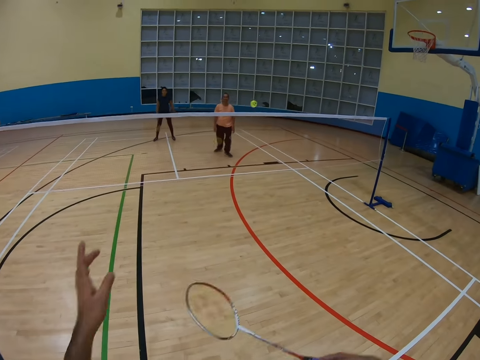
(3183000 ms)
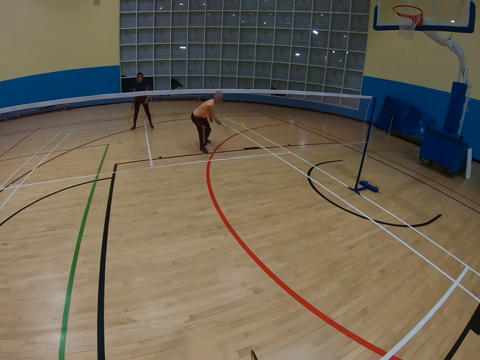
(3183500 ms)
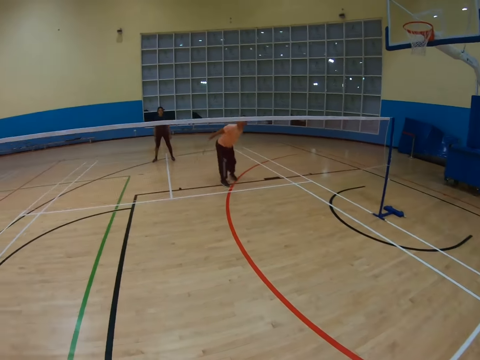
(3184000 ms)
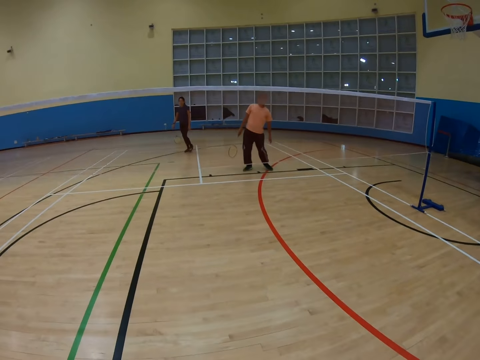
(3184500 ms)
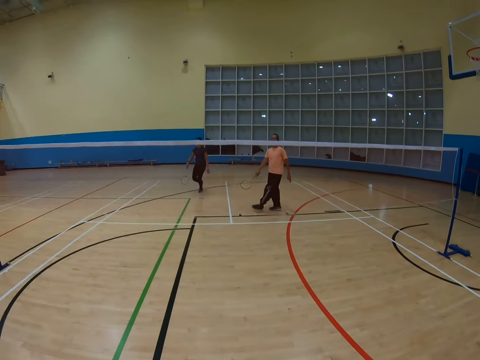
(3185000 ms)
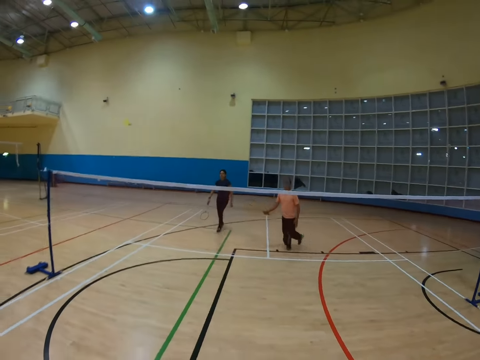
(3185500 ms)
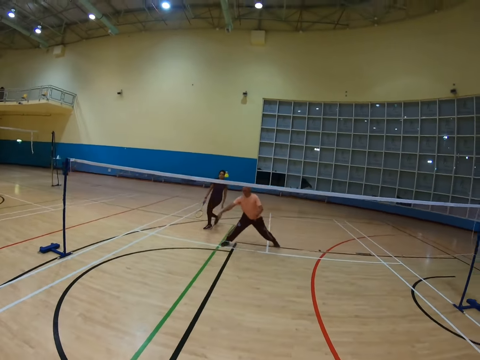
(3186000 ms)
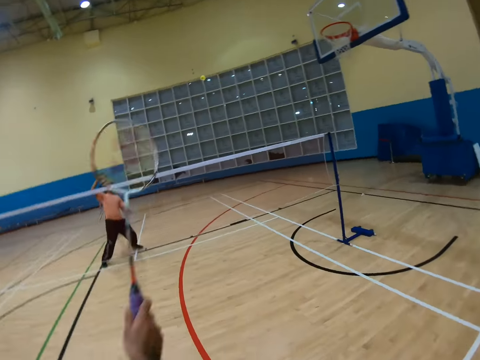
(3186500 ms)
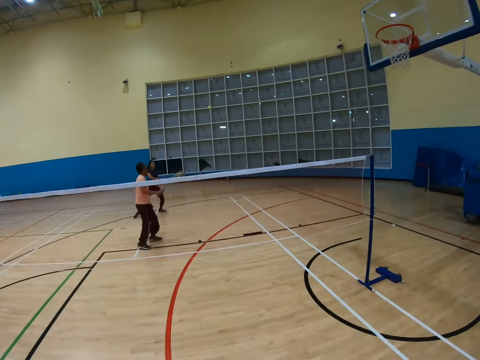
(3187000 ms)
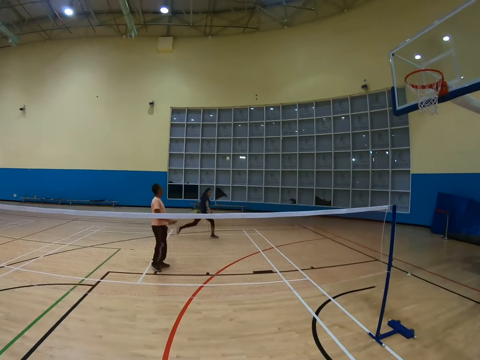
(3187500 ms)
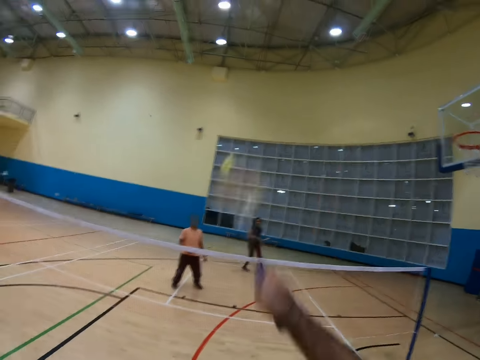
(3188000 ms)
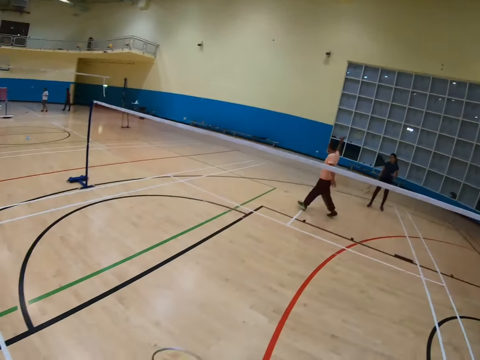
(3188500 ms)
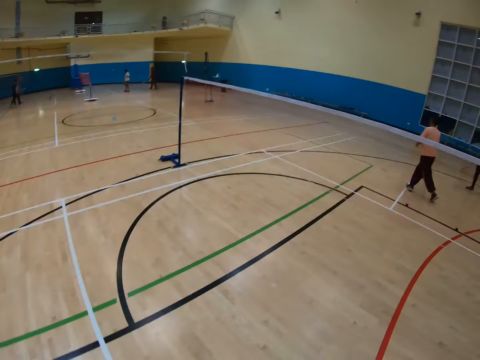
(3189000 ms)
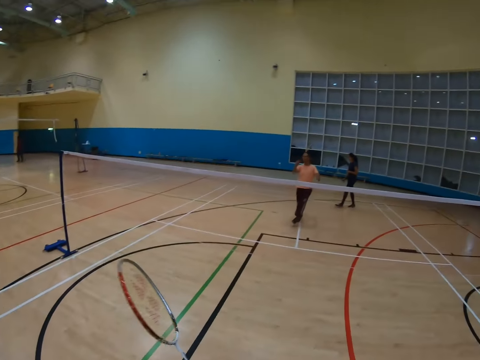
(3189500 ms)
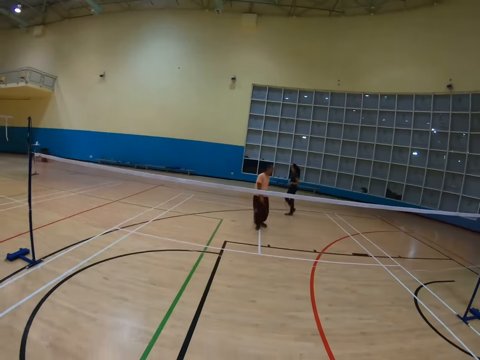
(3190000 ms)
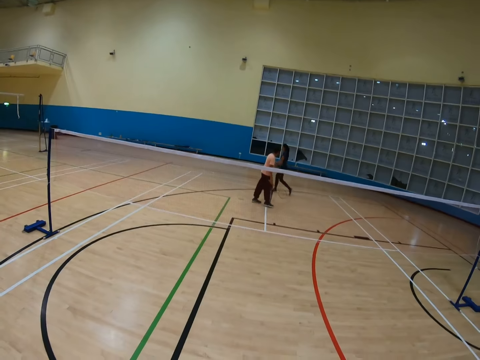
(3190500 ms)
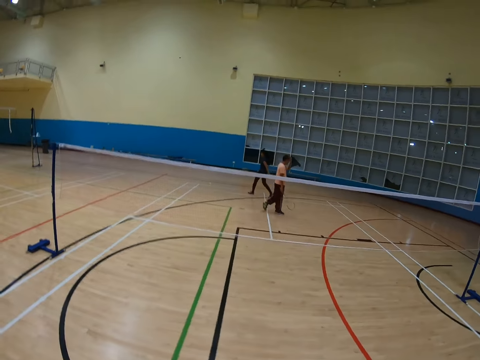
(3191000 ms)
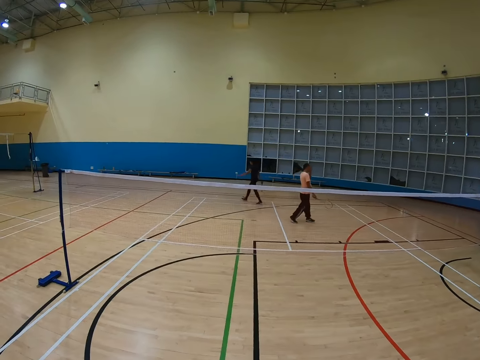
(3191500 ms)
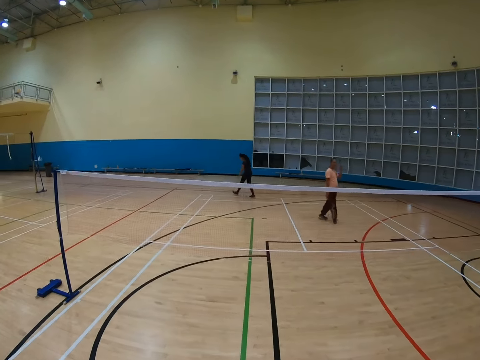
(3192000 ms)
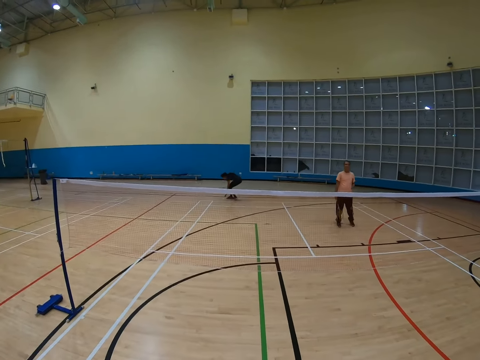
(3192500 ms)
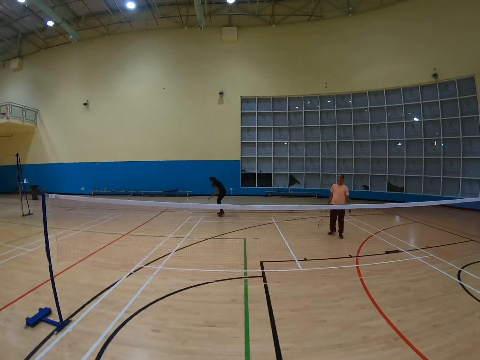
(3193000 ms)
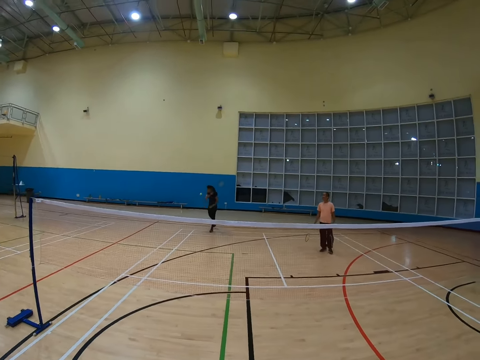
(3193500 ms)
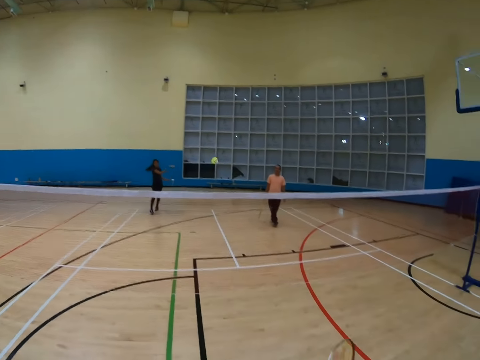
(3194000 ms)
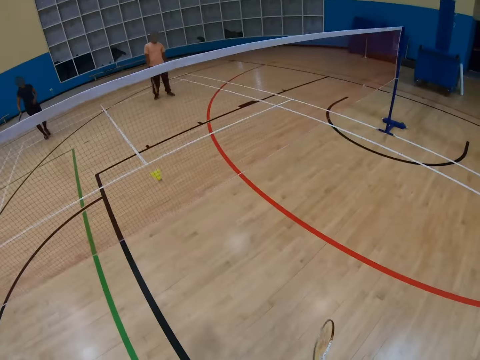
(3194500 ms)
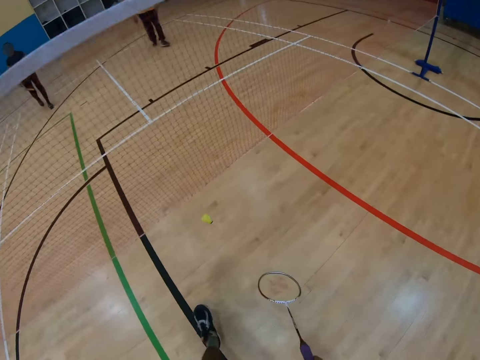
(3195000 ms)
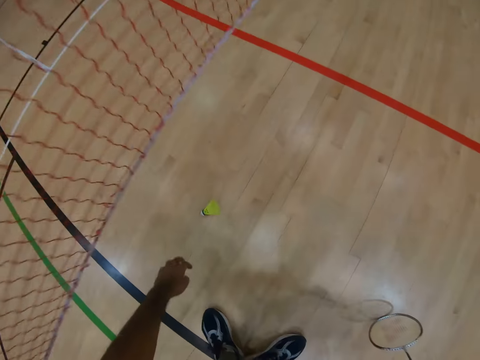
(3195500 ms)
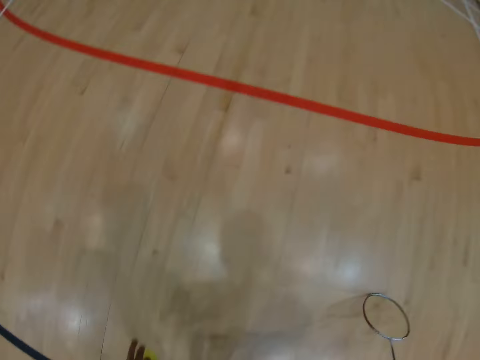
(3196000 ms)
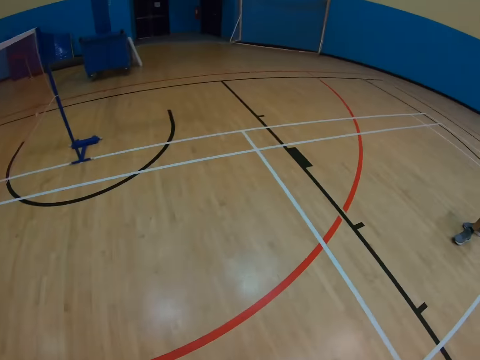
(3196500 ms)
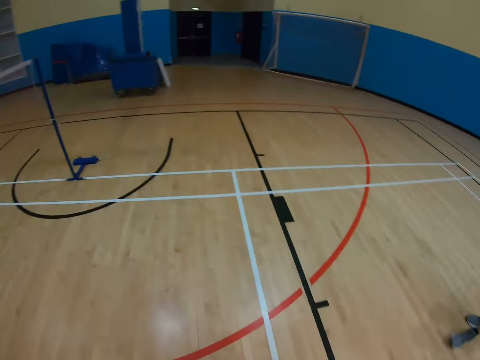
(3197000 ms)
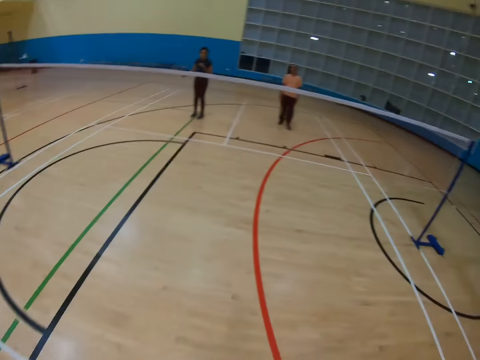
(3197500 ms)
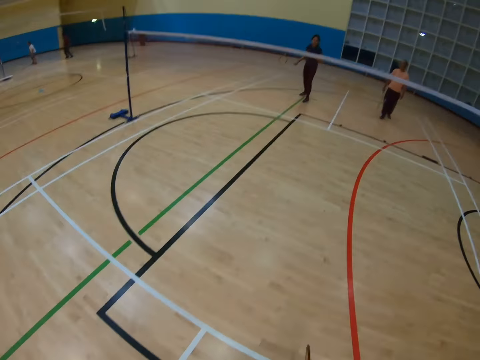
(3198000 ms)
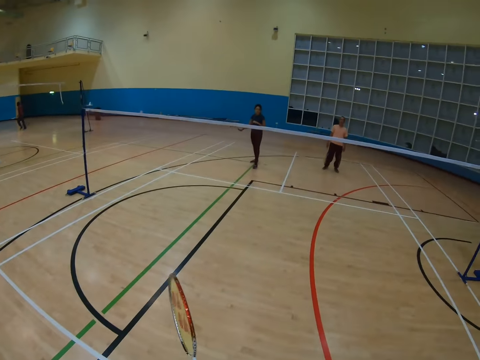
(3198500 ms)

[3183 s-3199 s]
The camera wearer hits a shuttlecock with a racket. A man holds a racket and walks around. The camera wearer hits the shuttlecock with the racket. Another man hits the shuttlecock with a racket. The first man looks to the side. The camera wearer turns around and holds the racket. The first man walks around. The other man walks around. The other man hits the shuttlecock with the racket. The camera wearer bends down and turns around.

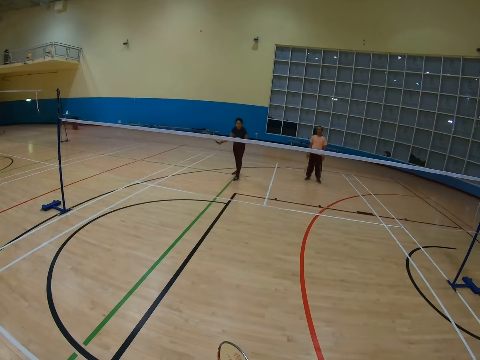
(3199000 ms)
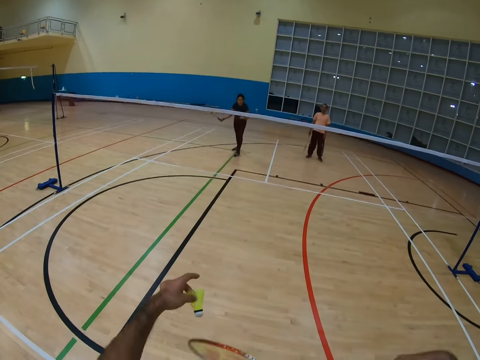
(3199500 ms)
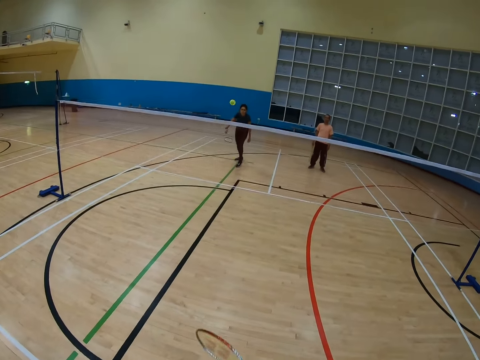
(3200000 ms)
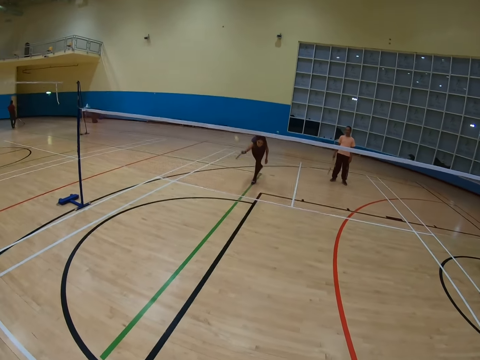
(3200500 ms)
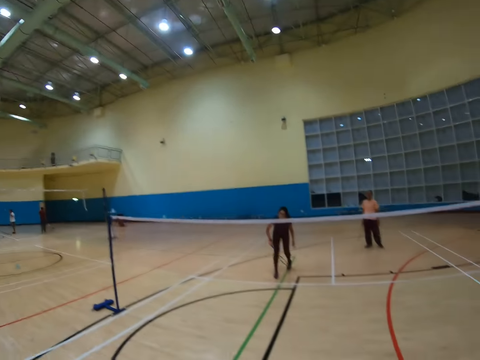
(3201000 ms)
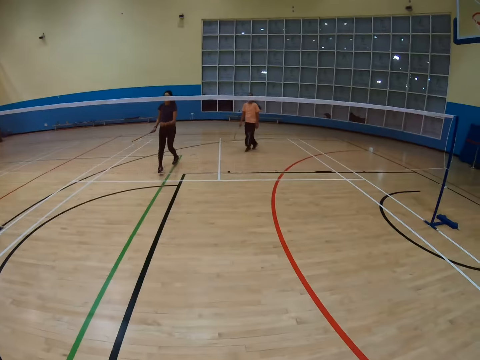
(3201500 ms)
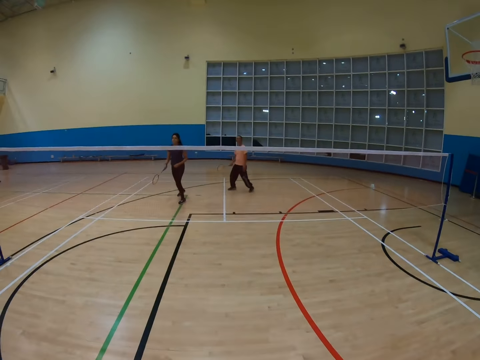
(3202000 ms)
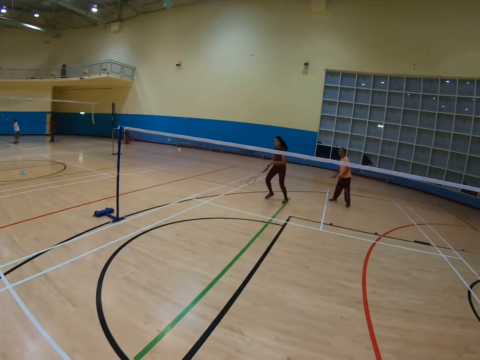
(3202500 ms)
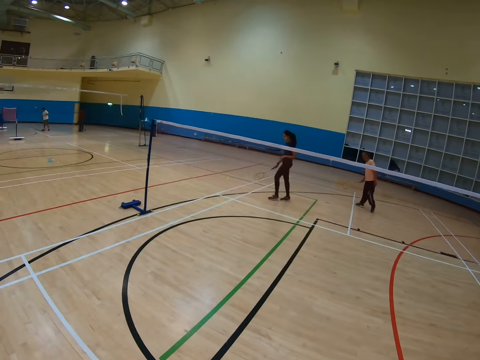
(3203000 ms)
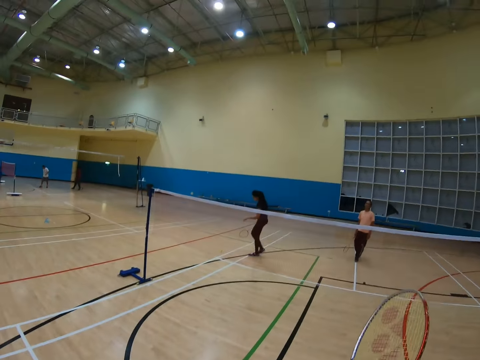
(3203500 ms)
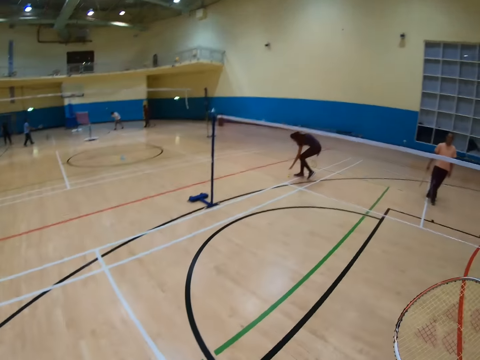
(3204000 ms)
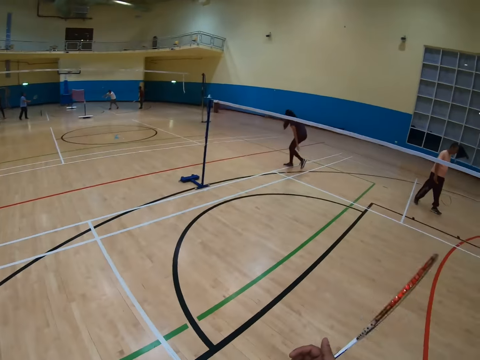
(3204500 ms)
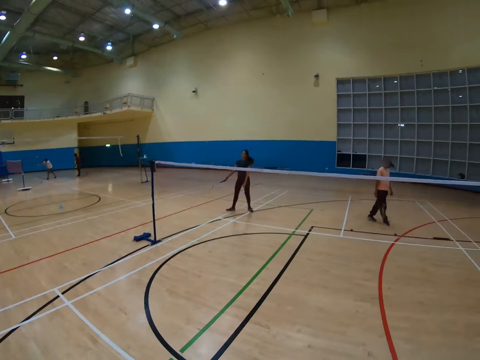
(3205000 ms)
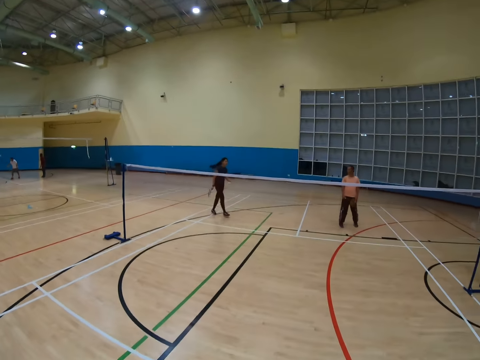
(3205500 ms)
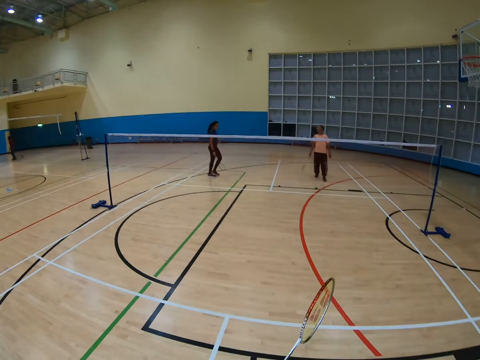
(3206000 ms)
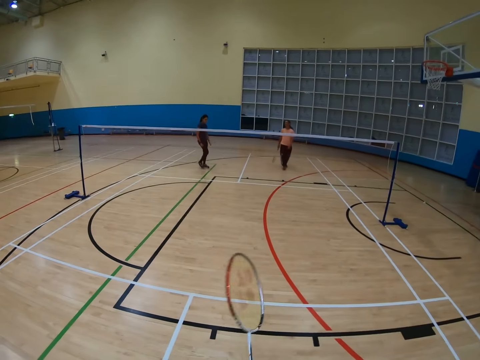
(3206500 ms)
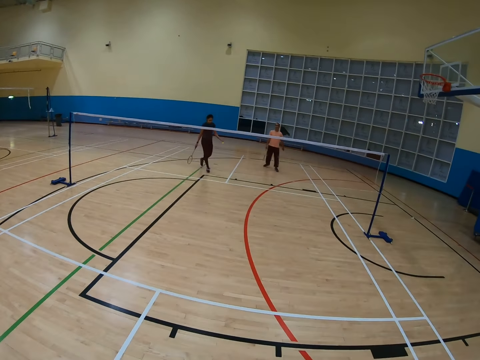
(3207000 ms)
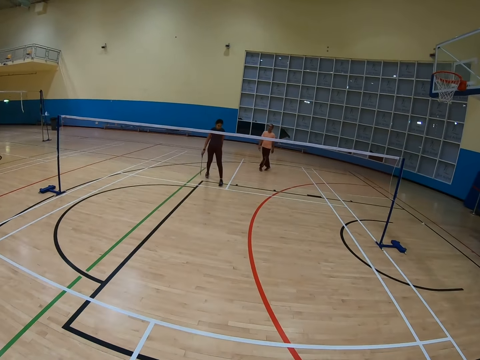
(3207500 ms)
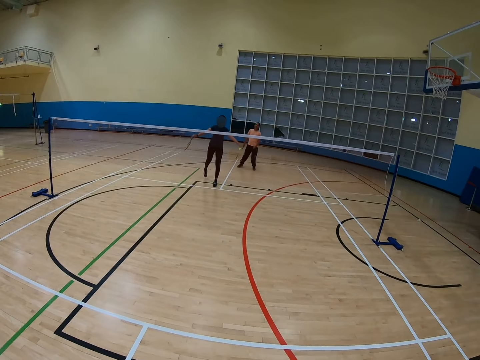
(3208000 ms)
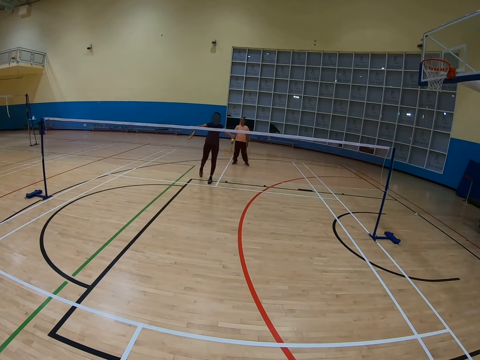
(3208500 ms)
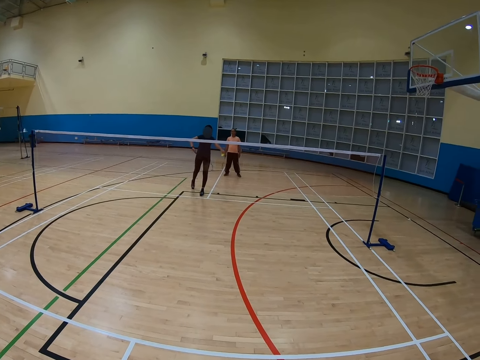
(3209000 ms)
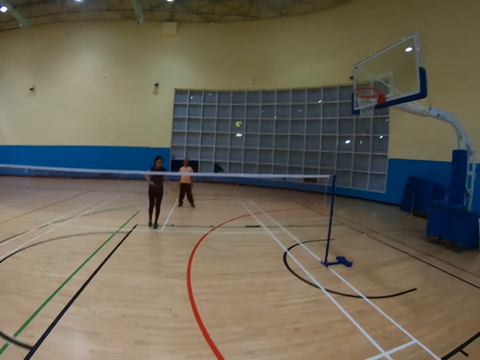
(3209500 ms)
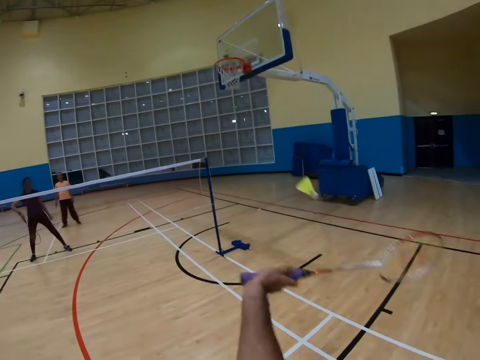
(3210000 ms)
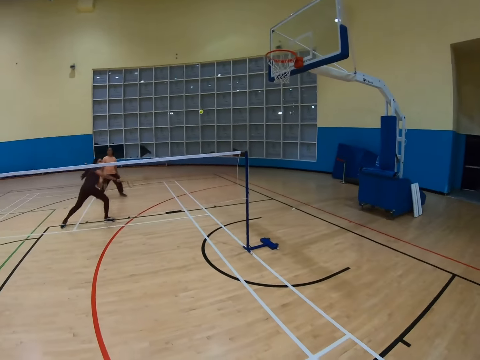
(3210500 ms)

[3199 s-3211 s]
The camera wearer holds a racket. They hit a shuttlecock with the racket. A man hits the shuttlecock with a racket. The camera wearer turns around. The man walks around. The camera wearer holds the racket. The man walks around, holds the racket and holds the shuttlecock.
